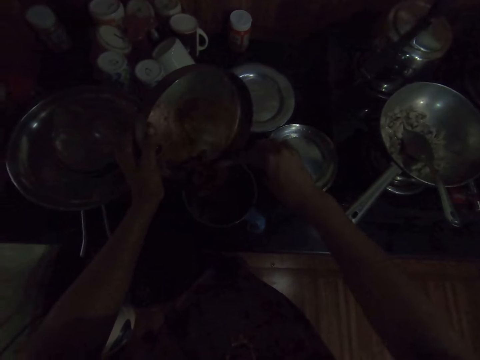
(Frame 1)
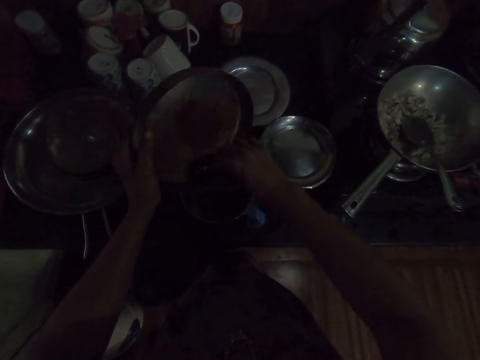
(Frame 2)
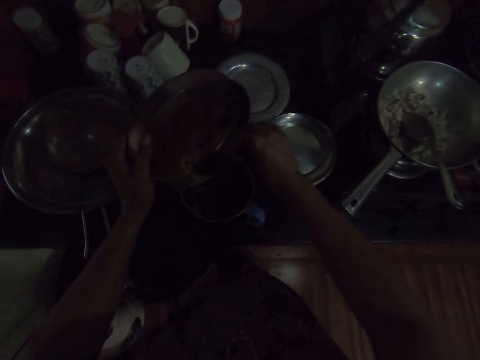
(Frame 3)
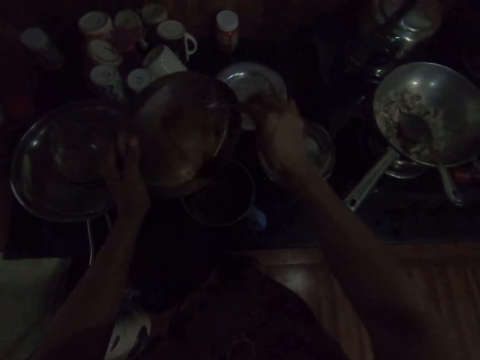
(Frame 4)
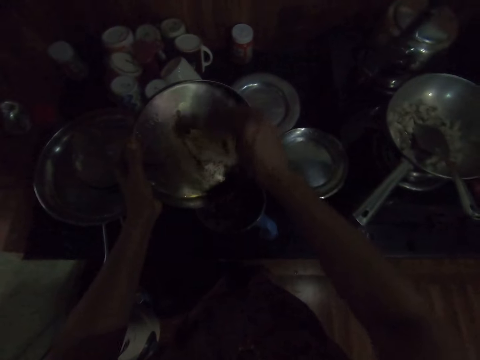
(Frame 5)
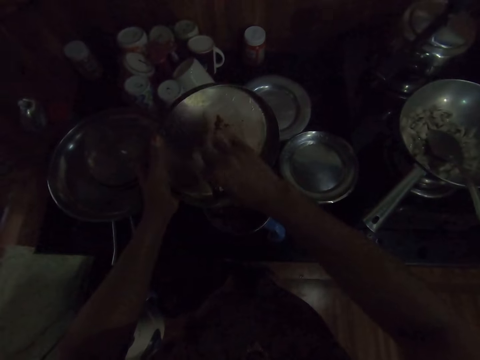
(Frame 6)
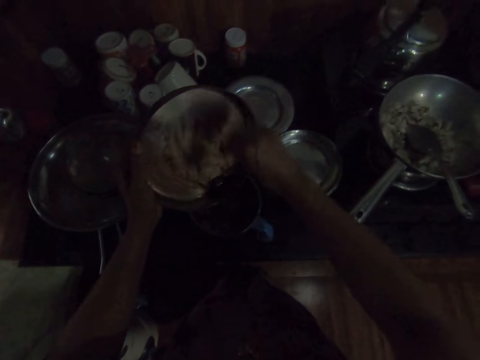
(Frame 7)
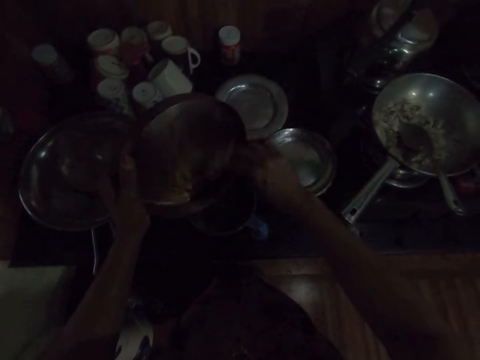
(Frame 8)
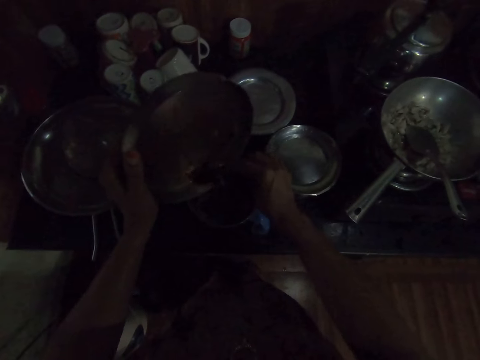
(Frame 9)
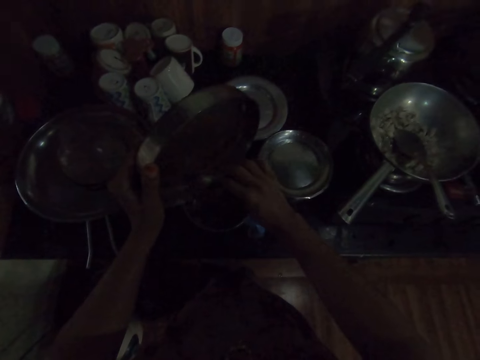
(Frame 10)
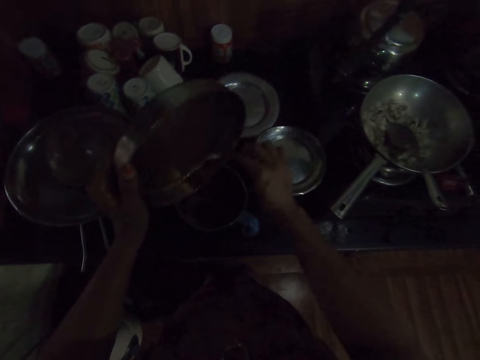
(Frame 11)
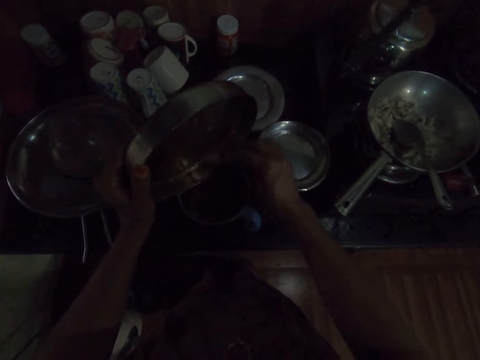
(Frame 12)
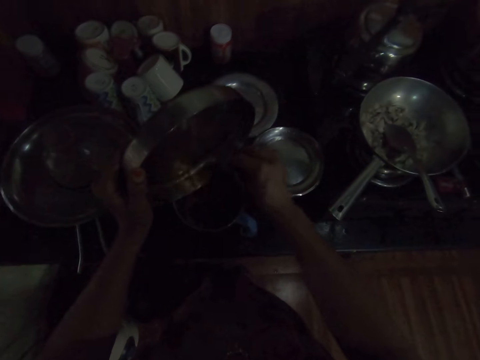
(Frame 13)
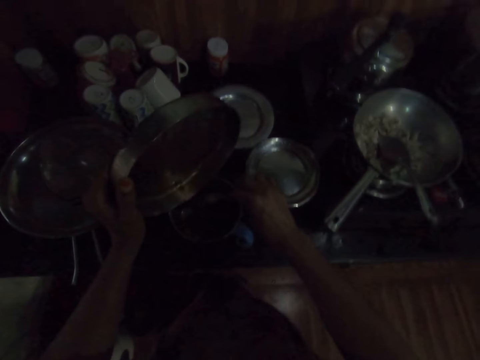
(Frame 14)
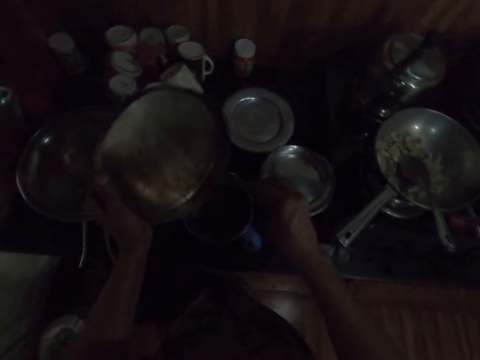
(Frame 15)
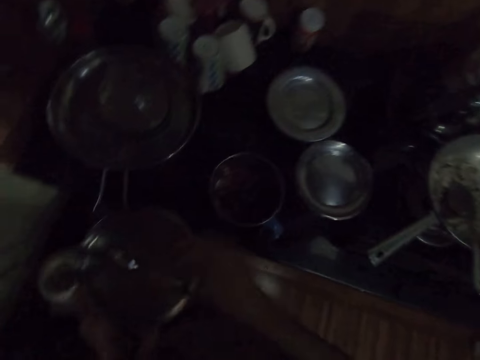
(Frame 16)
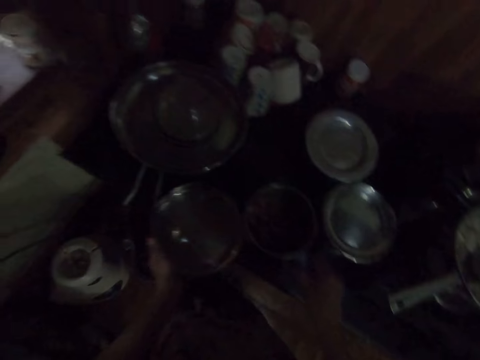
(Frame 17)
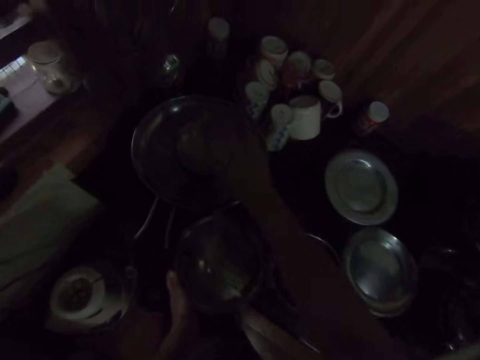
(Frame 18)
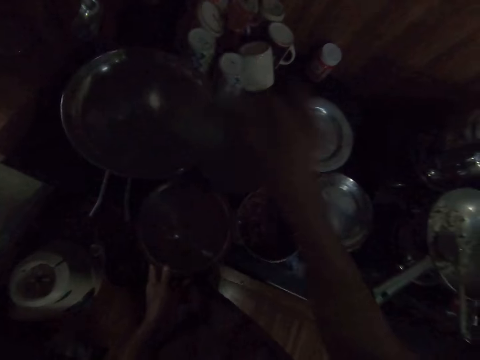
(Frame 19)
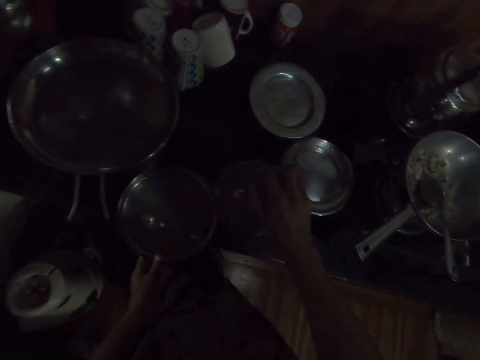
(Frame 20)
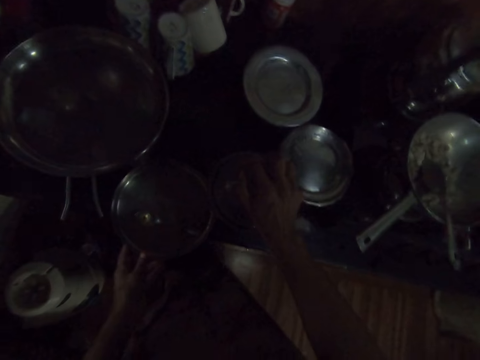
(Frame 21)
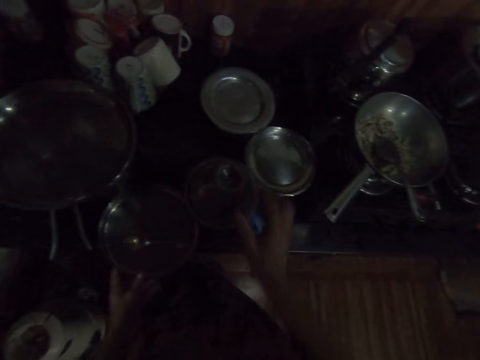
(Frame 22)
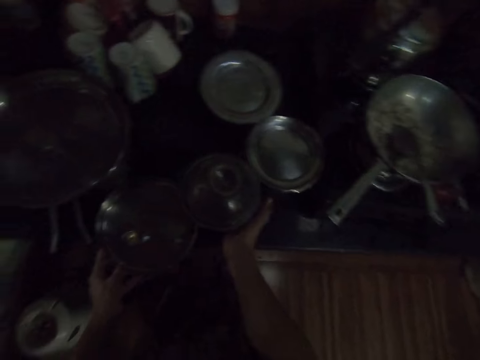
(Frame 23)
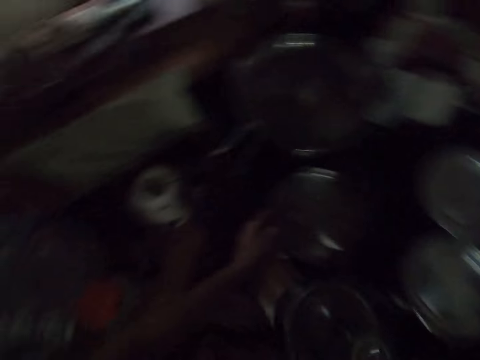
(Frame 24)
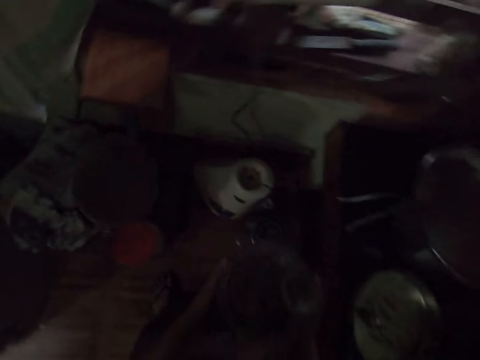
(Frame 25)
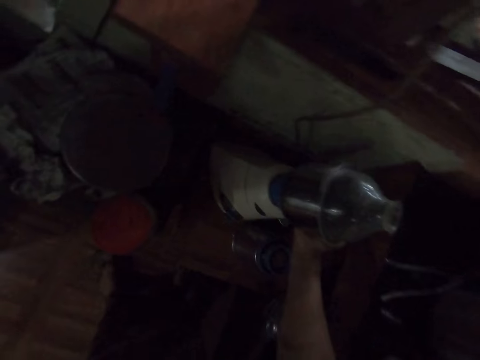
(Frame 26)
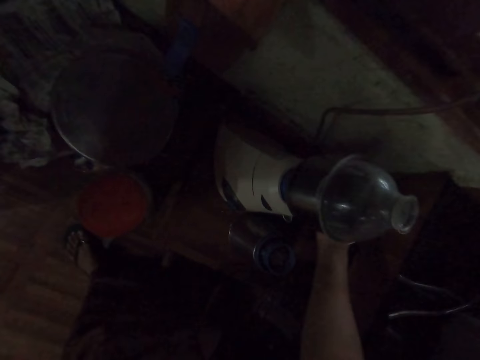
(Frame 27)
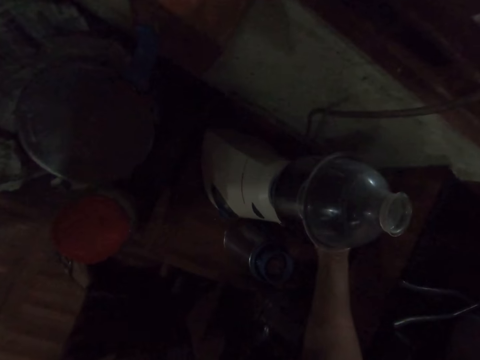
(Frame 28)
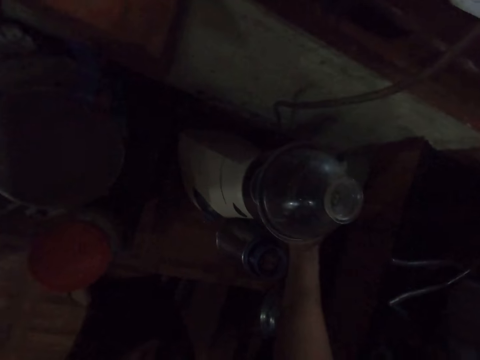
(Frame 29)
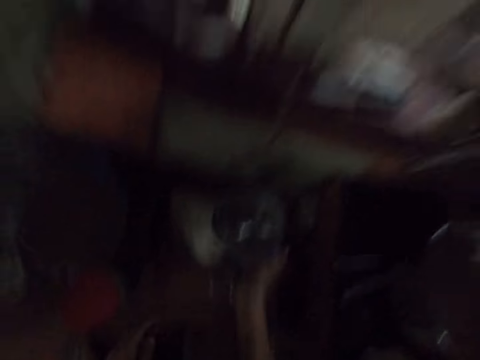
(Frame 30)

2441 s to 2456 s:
The camera wearer drops the spoon in her right hand in the plate. She drops the plate in her left hand on the counter top. She covers the mixer grinder on the counter top with its cover in her right hand. She carries the mixer grinder from the counter top with her right hand. She fixes the mixer grinder machine with her right hand.

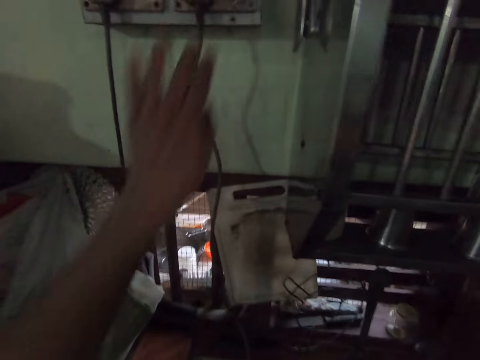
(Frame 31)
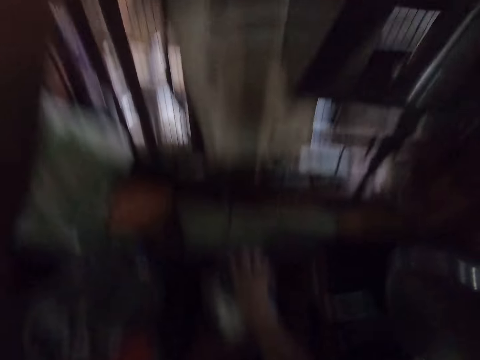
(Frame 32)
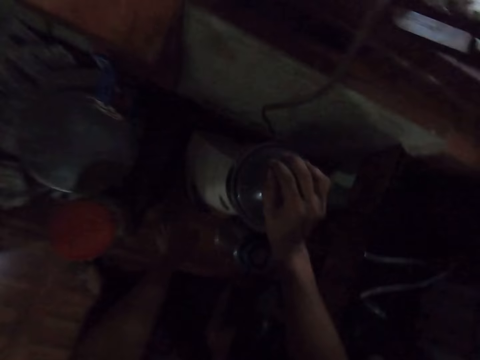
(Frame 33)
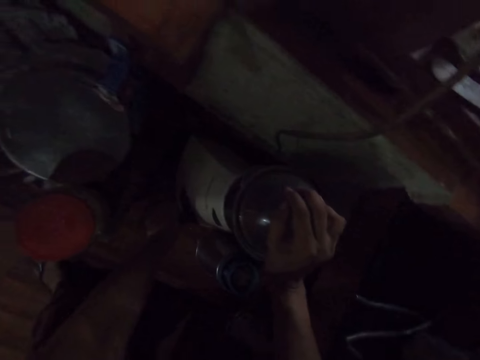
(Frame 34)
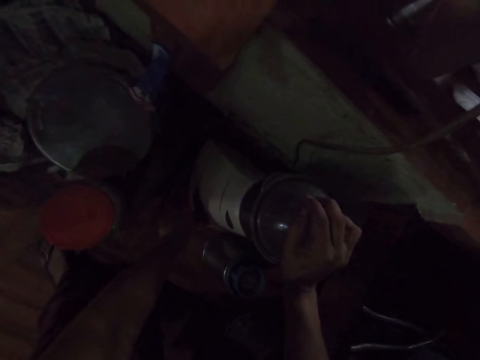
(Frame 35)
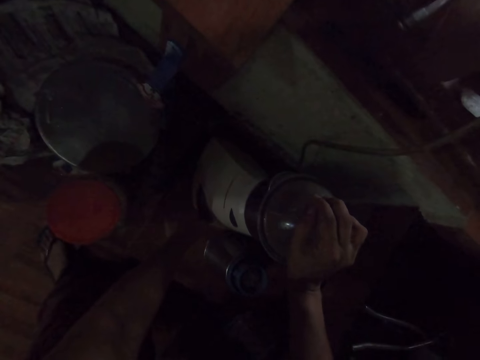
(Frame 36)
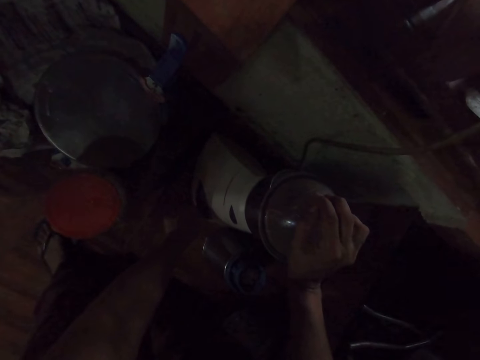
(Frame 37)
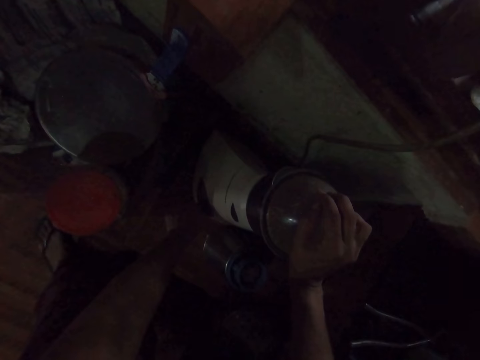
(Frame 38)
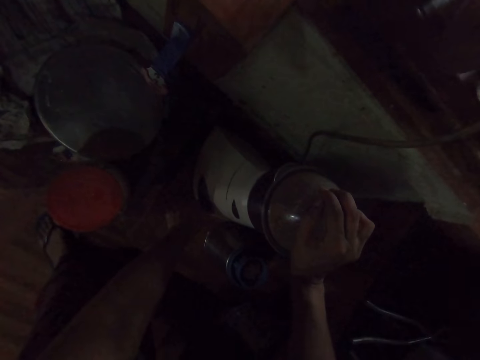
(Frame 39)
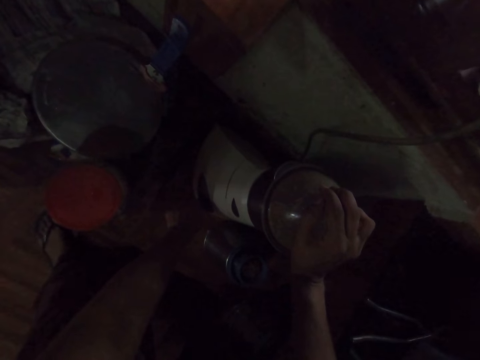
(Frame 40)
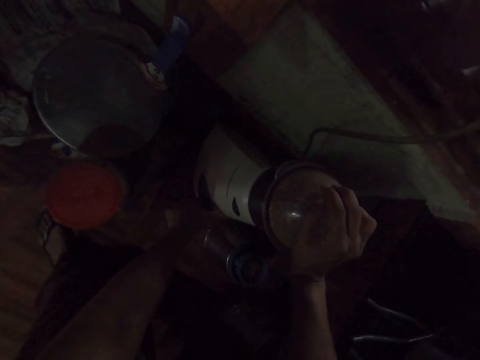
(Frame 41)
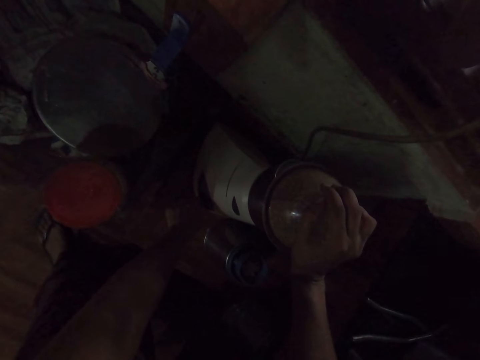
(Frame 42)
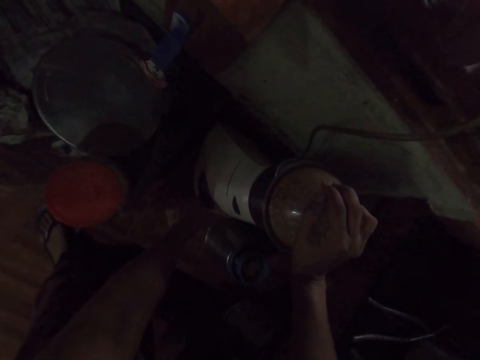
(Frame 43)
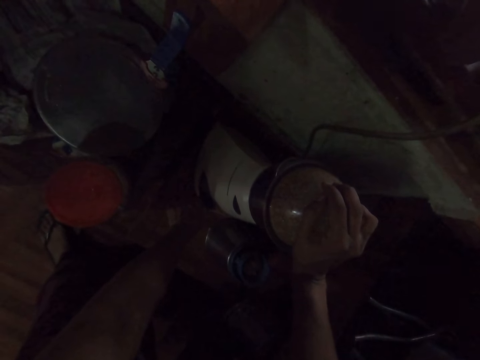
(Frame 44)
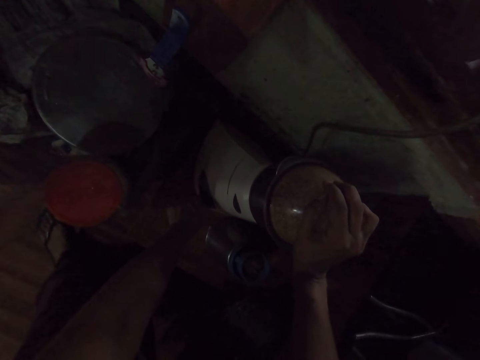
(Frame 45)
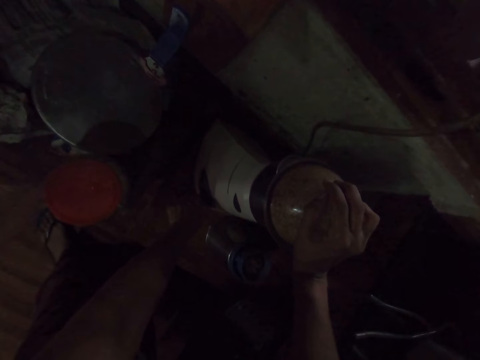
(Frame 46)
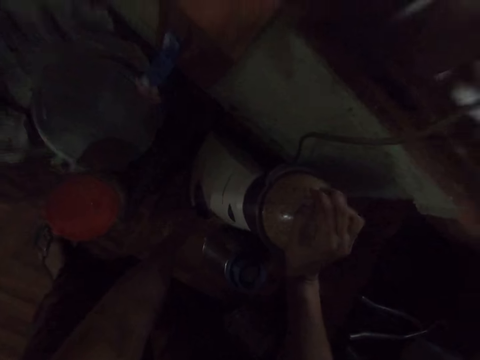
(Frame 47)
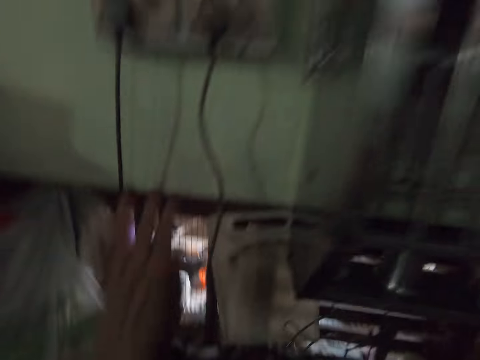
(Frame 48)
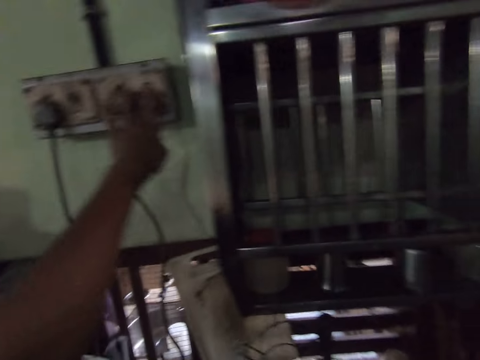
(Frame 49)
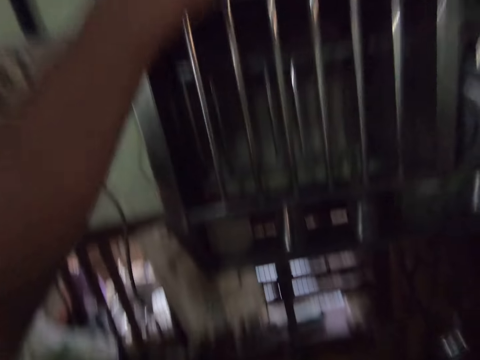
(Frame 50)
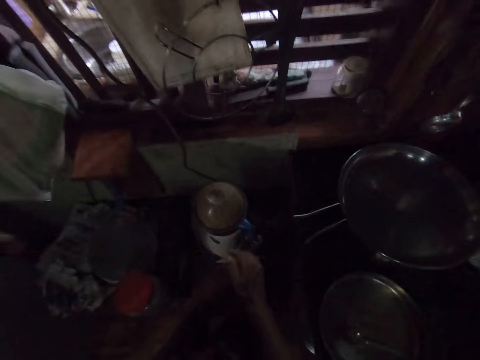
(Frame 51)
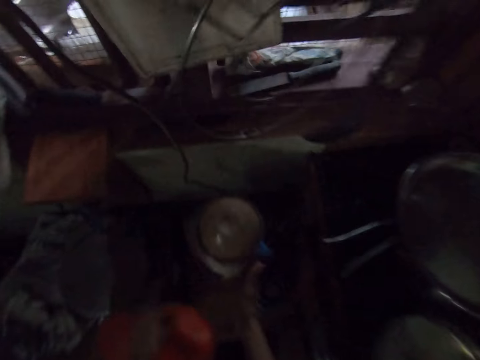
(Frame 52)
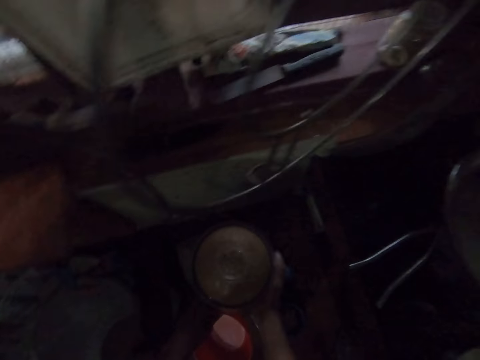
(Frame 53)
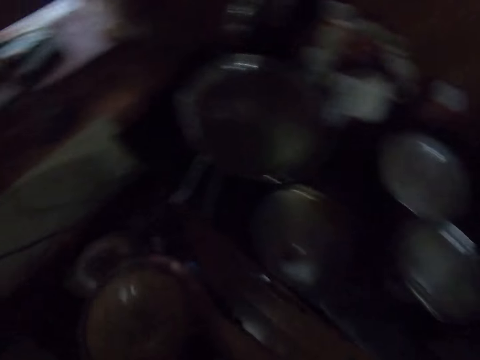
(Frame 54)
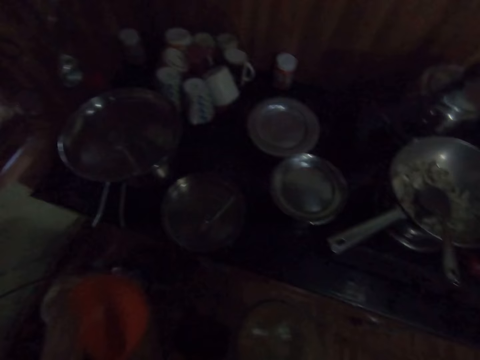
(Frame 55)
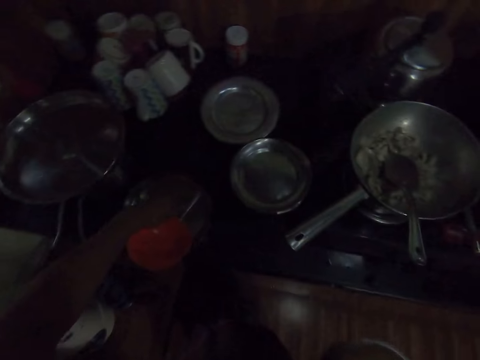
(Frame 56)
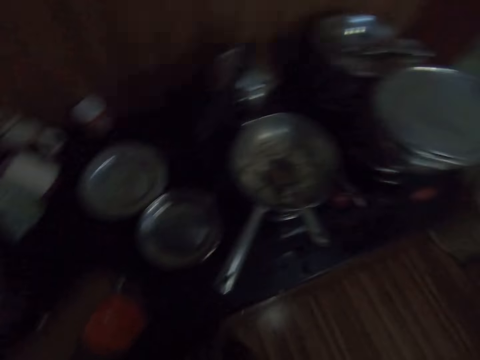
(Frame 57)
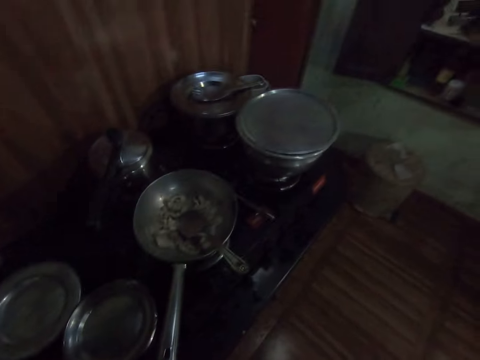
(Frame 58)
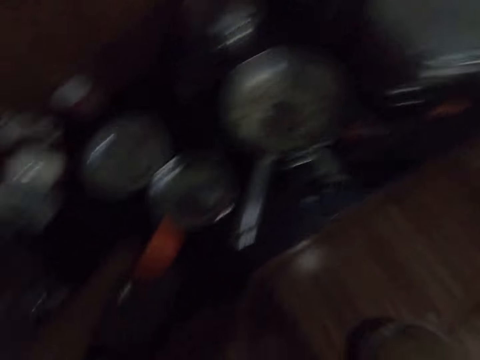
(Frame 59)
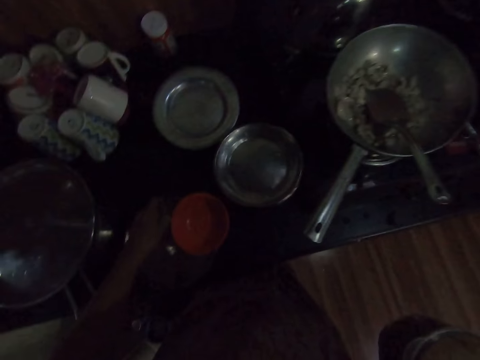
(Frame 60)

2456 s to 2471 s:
The camera wearer puts on the socket on the wall with her left hand. She blends the veggies in the mixer grinder with the mixer grinder machine. She puts off the socket on the wall with her left hand. She turns the switch on. She takes a plate from the shelf with her left hand. She carries the mixer grinder on the counter top with both hands. She removes the container. She picks up the spoon in the plate with her left hand. She puts the lid on the table.
